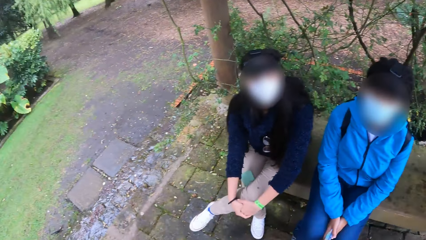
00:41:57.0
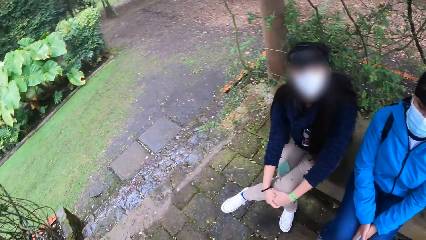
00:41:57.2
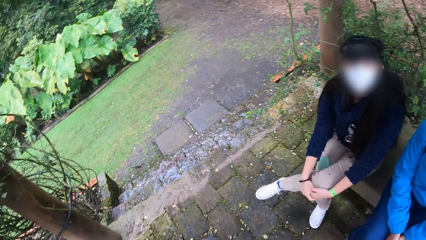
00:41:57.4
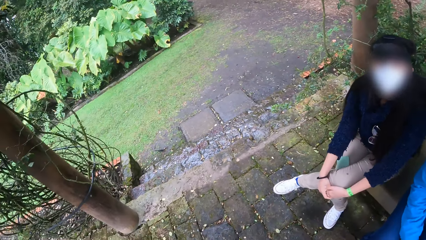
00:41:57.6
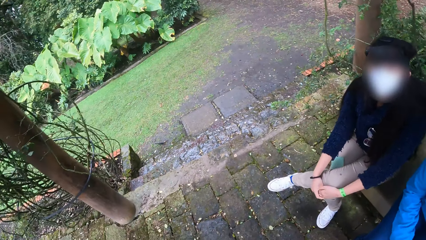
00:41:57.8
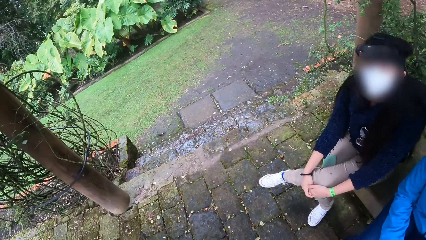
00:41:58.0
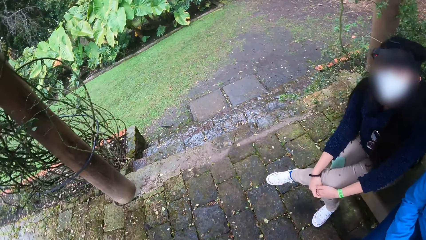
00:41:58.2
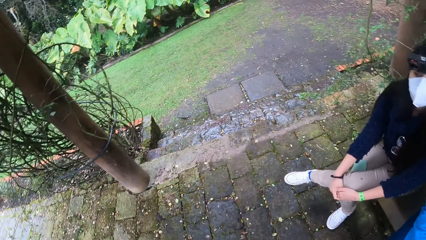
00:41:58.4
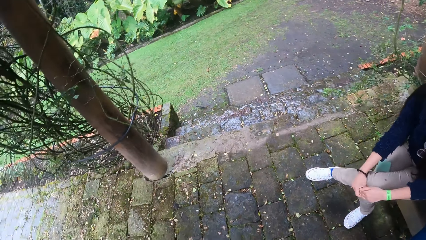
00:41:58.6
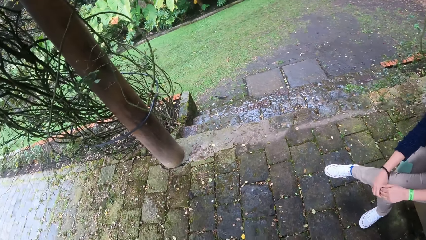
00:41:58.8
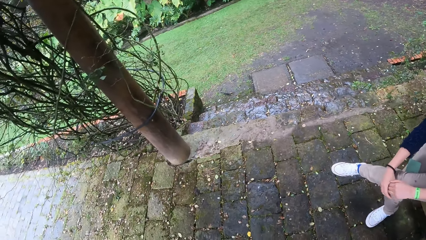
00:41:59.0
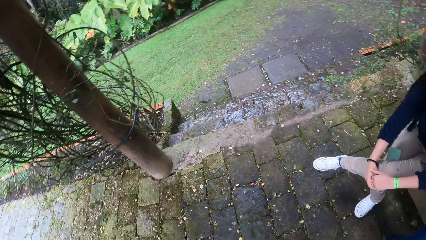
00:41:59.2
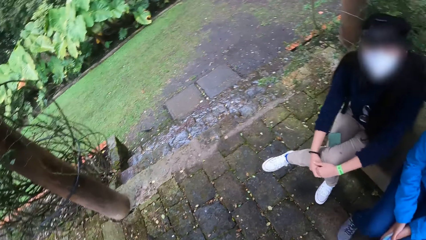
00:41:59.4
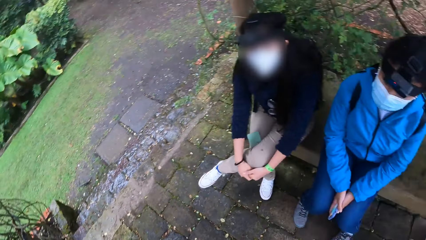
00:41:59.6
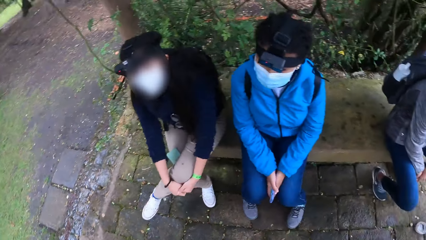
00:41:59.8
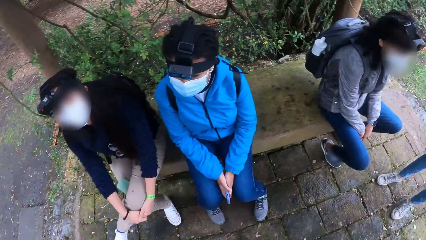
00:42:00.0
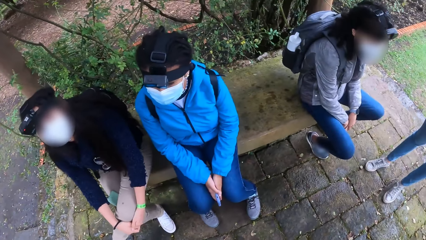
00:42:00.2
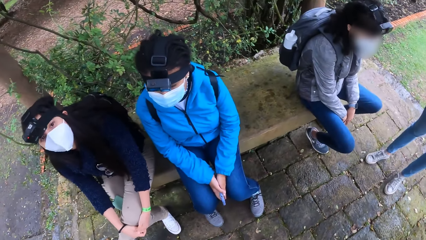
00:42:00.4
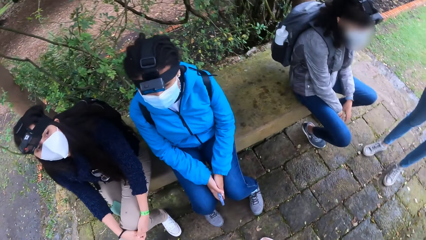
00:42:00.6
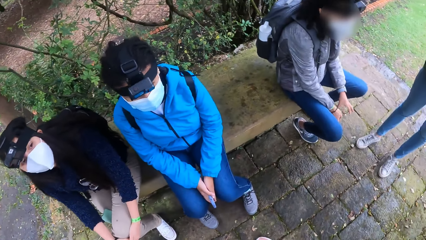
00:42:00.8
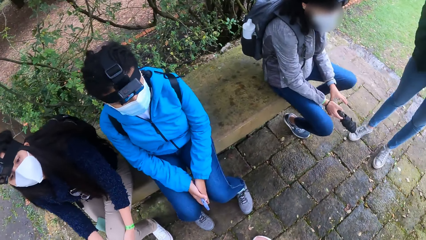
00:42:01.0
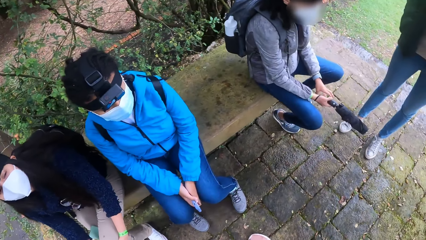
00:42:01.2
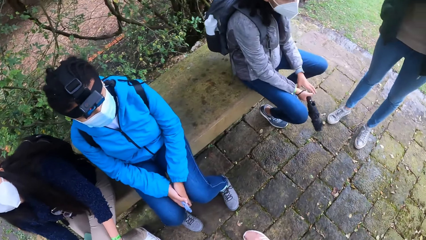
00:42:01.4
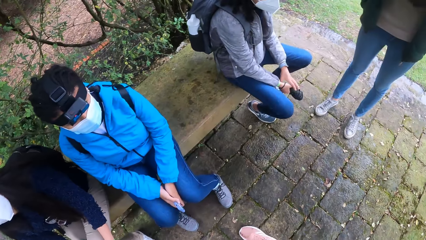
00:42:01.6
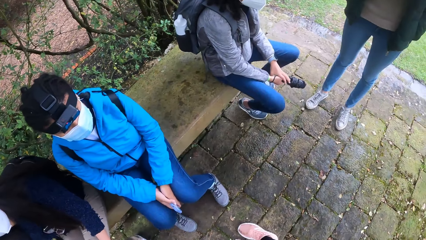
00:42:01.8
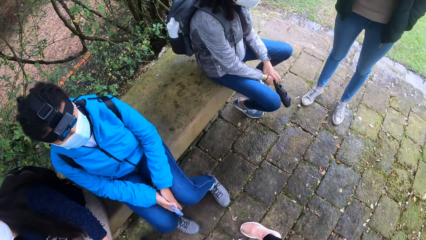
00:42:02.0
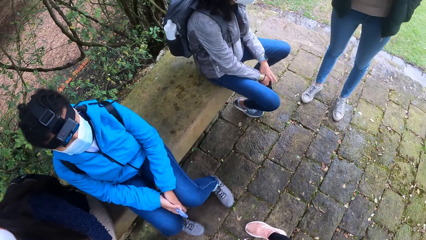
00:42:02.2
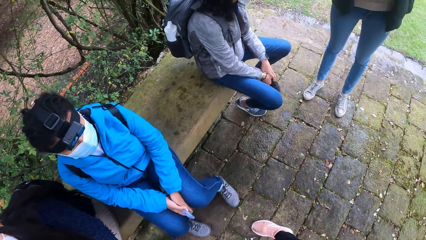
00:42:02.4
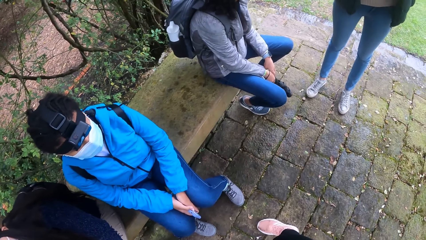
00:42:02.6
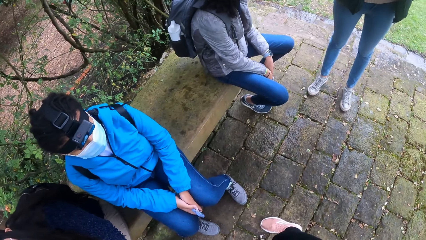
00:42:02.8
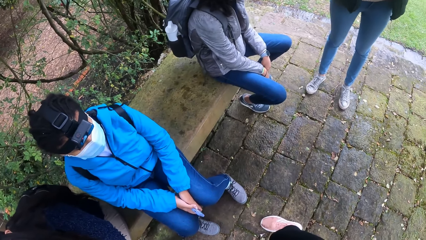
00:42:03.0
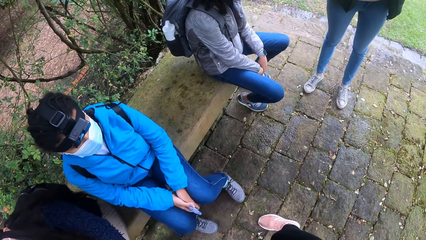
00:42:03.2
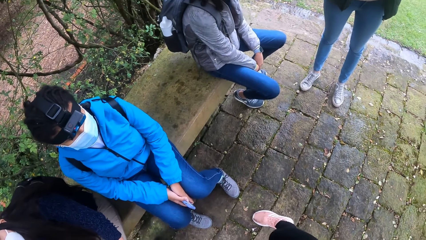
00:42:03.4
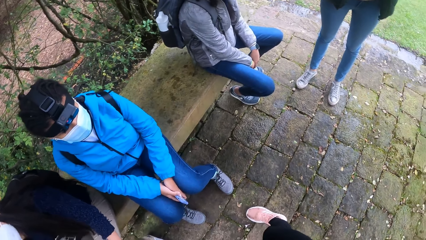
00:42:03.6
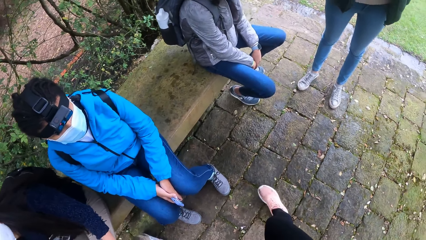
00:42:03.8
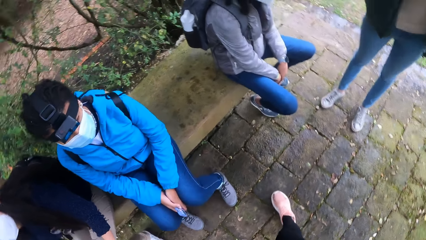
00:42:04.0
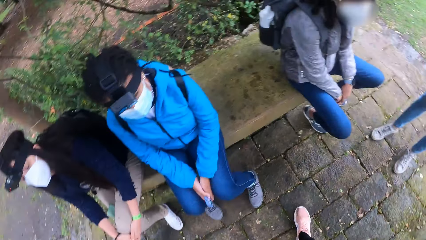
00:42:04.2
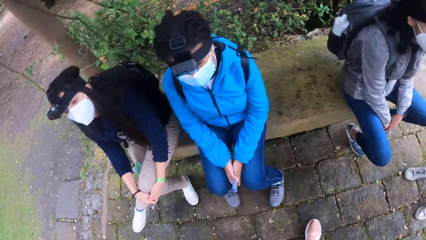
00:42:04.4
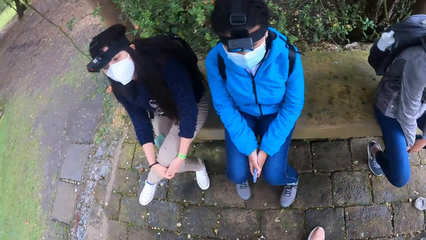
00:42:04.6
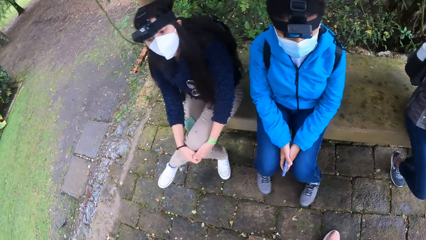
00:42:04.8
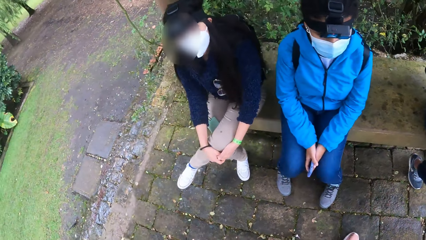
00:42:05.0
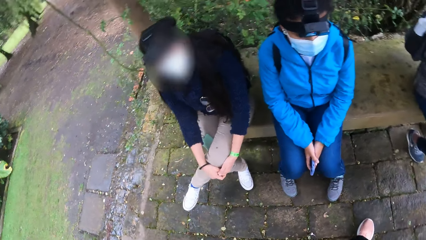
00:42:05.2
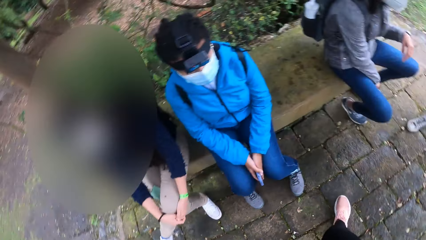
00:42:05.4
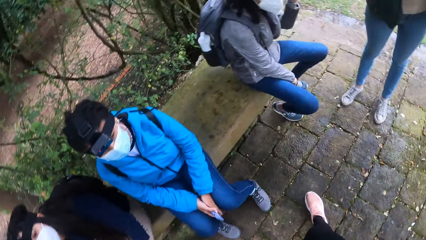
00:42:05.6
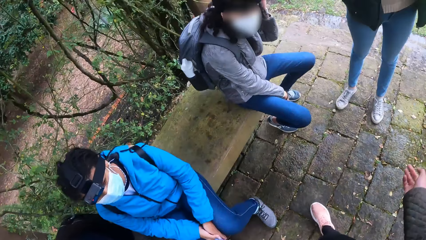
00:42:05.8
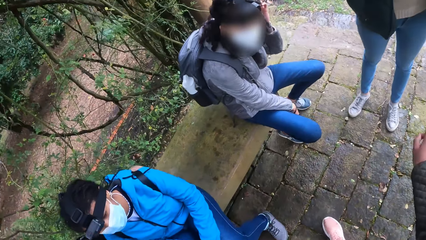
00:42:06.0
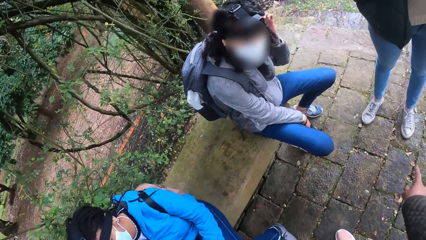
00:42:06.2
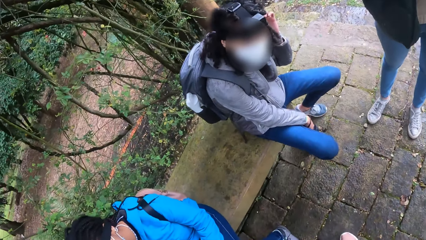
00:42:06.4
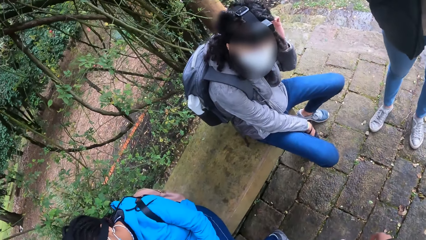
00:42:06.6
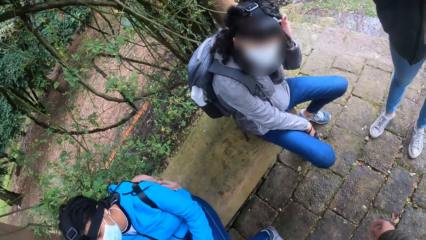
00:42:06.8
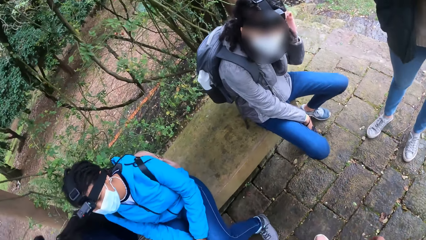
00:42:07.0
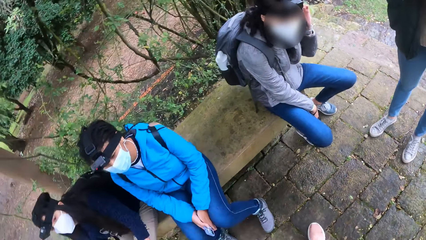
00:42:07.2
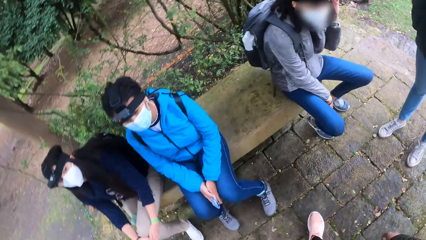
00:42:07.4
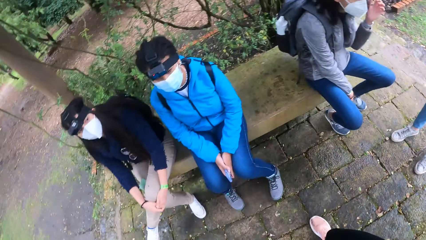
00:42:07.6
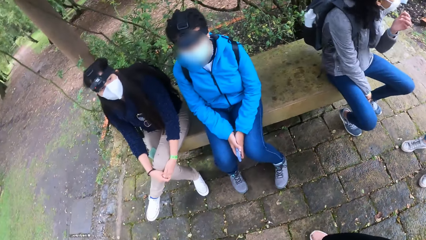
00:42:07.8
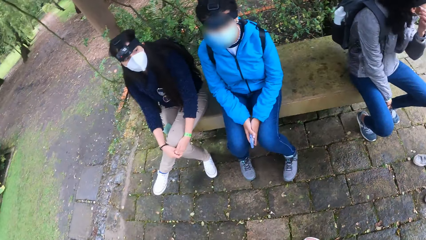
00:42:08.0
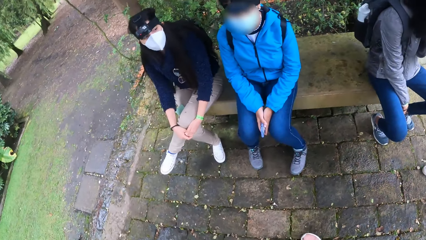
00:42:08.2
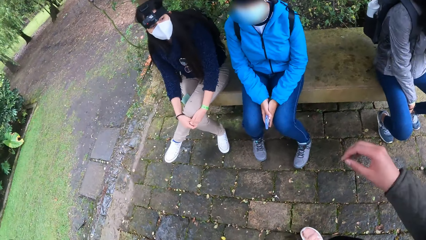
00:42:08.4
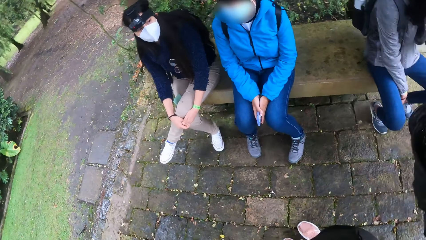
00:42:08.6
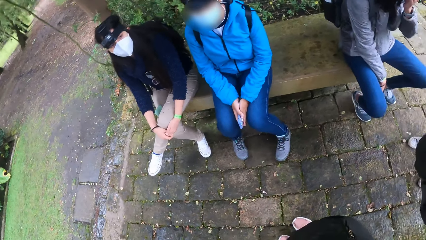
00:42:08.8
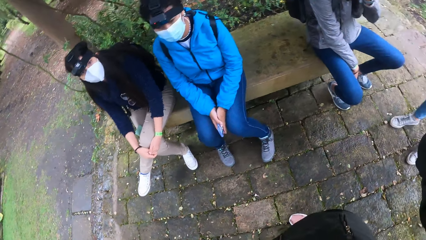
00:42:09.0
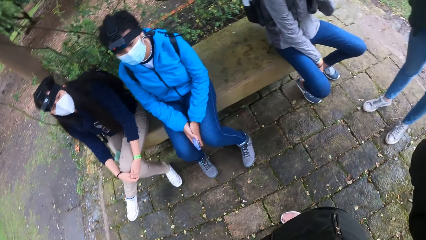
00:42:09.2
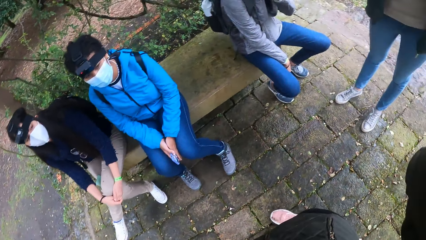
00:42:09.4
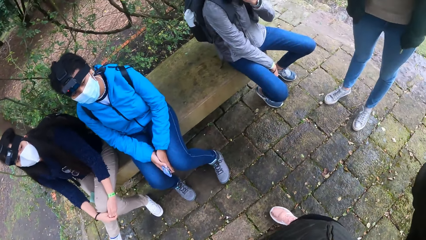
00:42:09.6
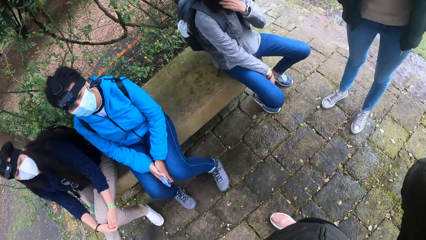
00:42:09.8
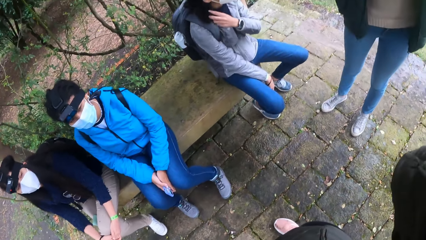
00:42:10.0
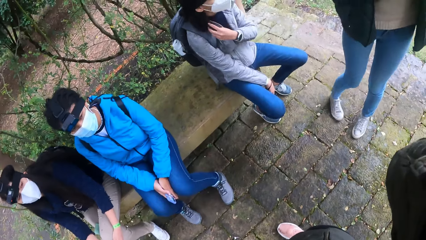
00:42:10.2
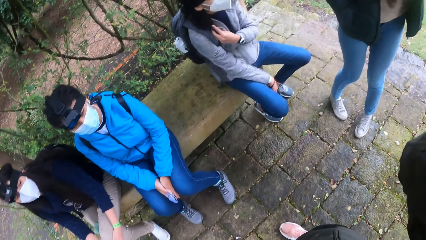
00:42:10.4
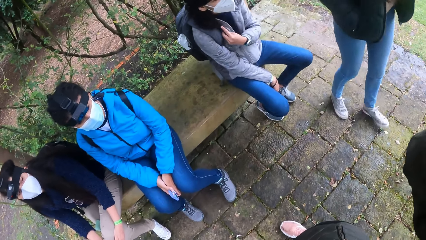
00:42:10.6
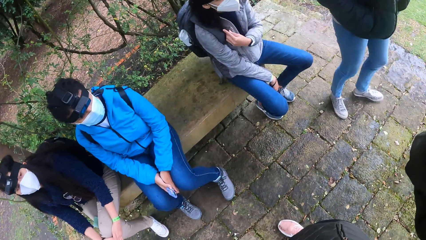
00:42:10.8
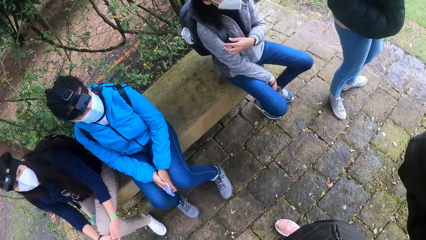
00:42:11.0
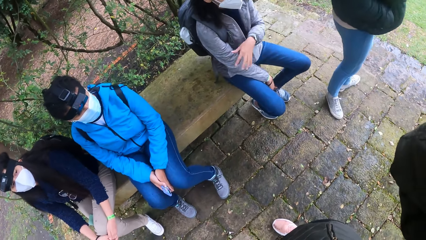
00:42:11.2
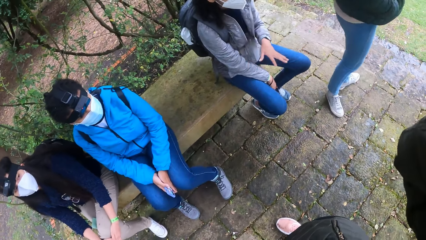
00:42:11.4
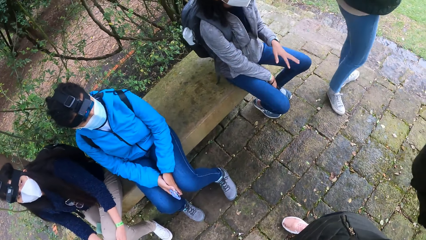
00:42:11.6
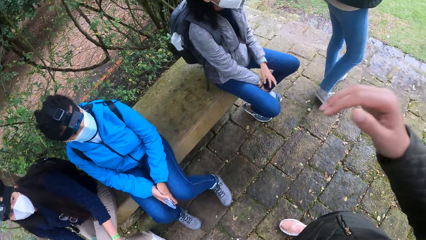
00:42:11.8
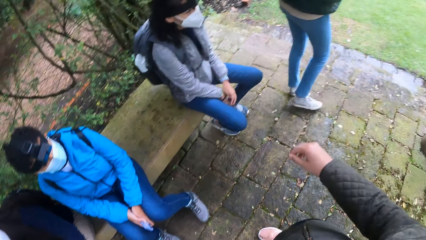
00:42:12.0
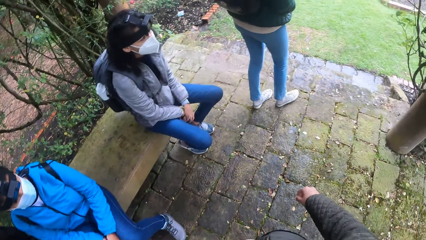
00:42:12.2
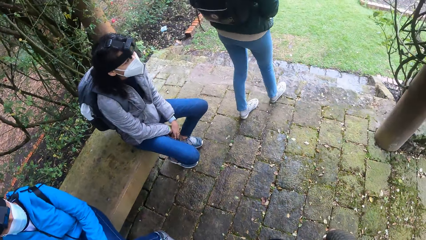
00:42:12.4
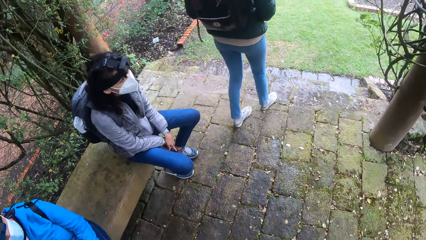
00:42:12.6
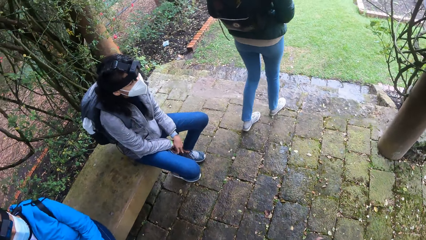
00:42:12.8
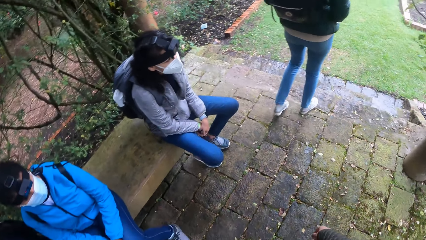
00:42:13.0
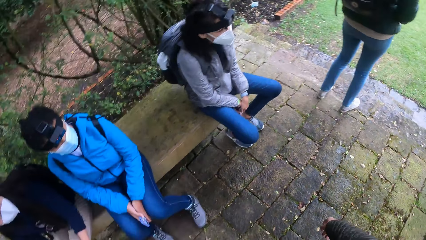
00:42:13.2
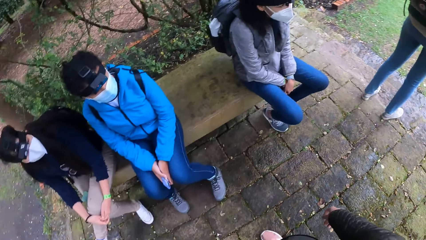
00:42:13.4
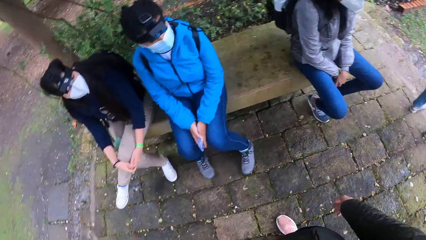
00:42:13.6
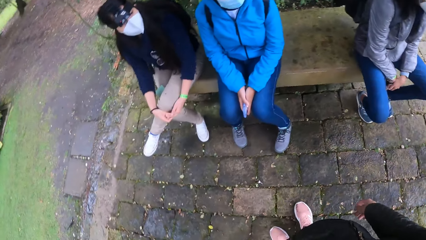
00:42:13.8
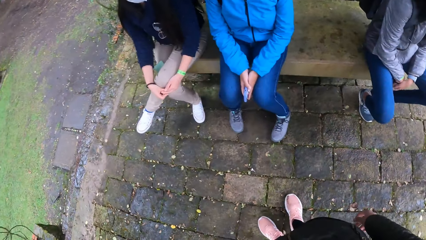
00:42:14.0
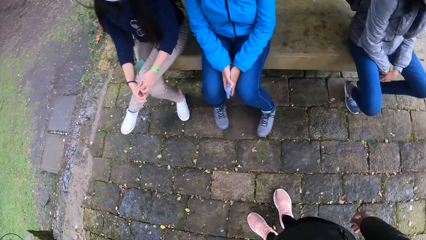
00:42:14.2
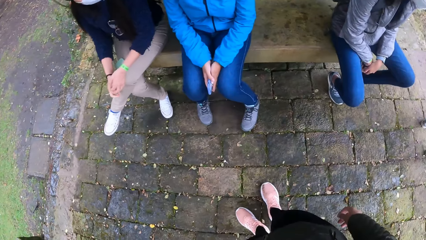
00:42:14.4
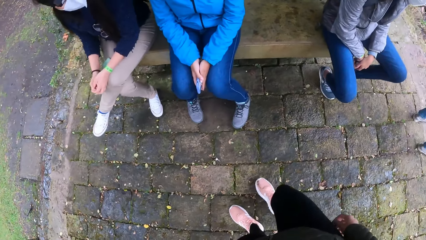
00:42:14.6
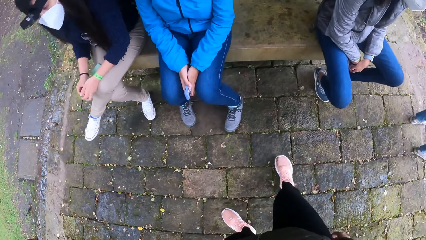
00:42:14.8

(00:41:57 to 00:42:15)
The camera wearer looks around a park. A woman swings an umbrella in her right hand. The camera wearer walks around the park and interacts with the woman. The woman brushes her hair with her left hand. The camera wearer adjusts a camera. The woman walks around the park. The camera wearer looks around the park.
